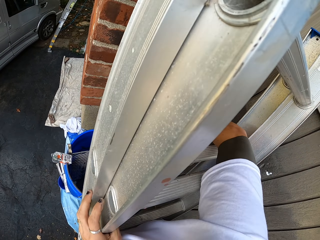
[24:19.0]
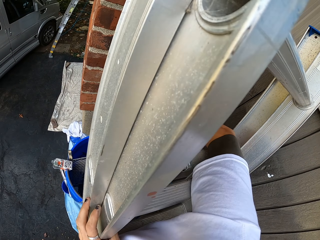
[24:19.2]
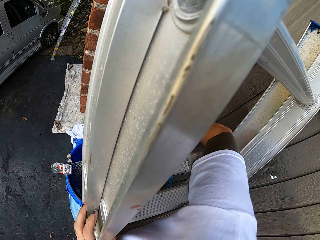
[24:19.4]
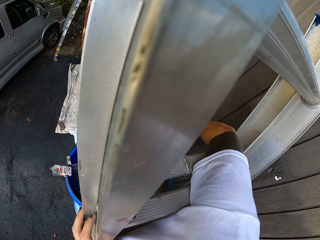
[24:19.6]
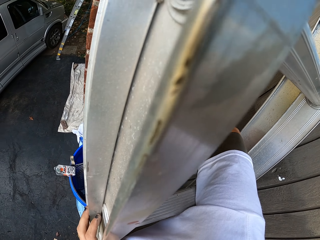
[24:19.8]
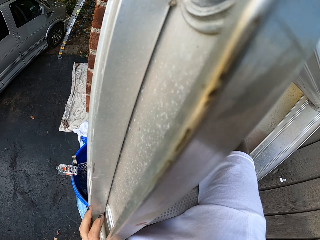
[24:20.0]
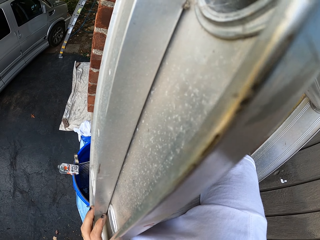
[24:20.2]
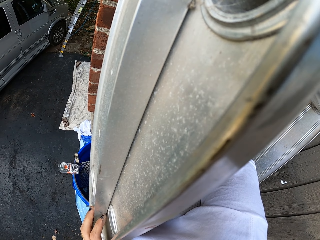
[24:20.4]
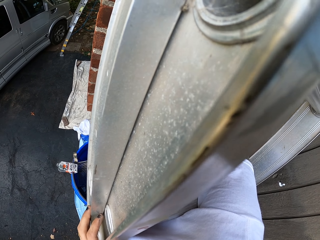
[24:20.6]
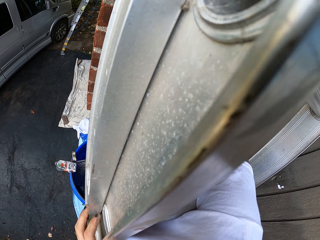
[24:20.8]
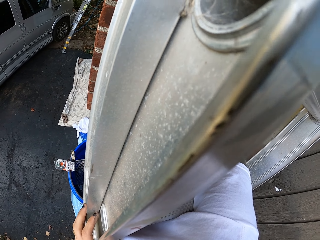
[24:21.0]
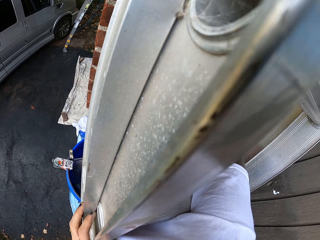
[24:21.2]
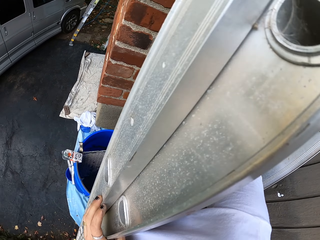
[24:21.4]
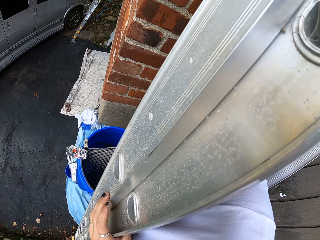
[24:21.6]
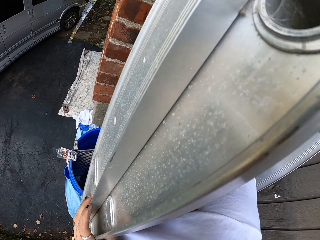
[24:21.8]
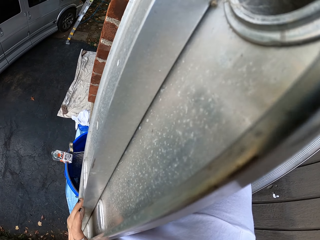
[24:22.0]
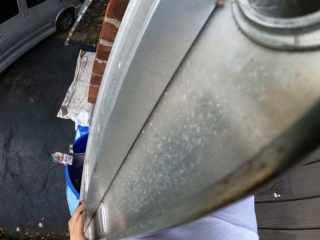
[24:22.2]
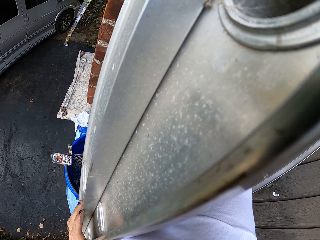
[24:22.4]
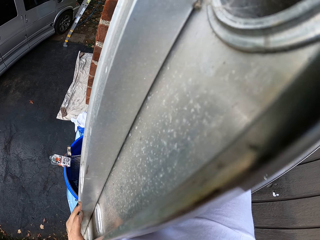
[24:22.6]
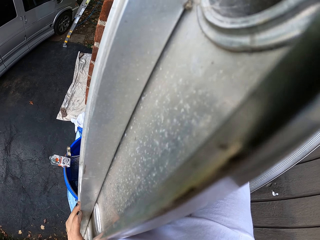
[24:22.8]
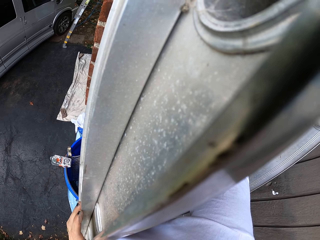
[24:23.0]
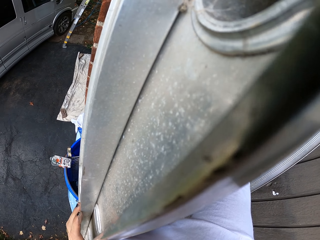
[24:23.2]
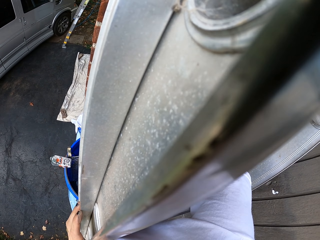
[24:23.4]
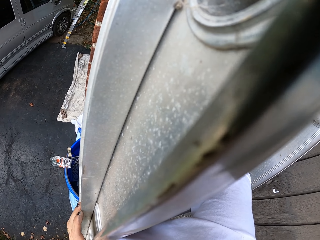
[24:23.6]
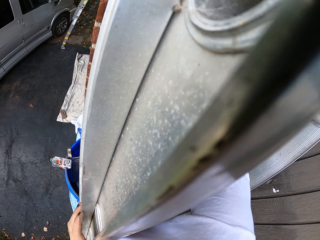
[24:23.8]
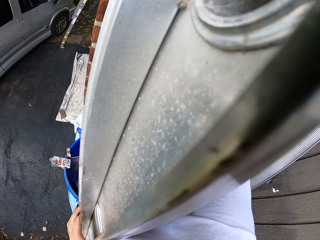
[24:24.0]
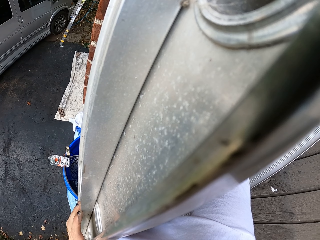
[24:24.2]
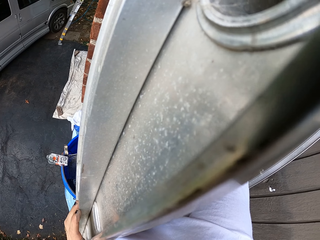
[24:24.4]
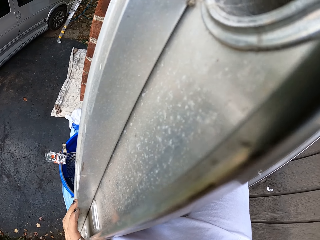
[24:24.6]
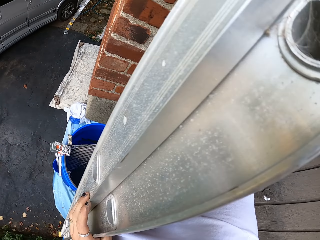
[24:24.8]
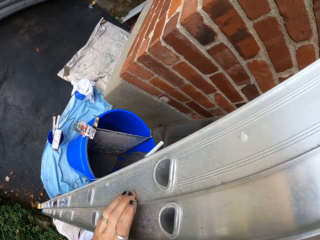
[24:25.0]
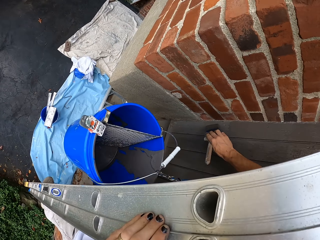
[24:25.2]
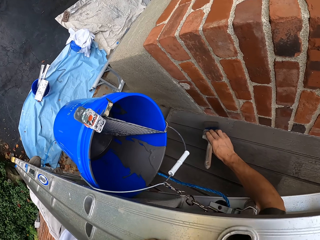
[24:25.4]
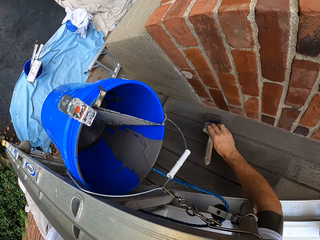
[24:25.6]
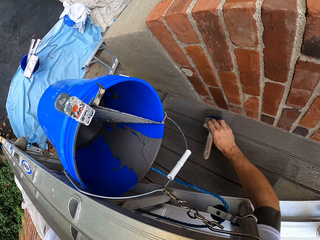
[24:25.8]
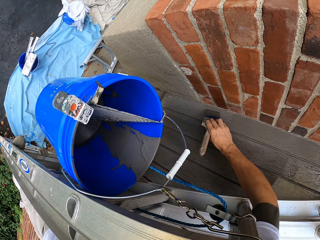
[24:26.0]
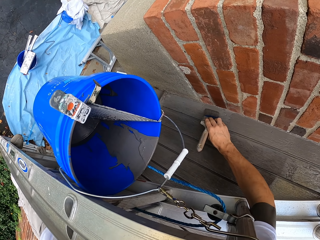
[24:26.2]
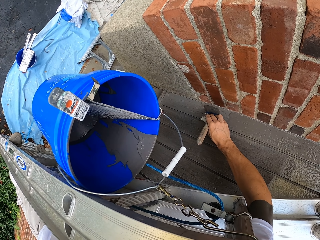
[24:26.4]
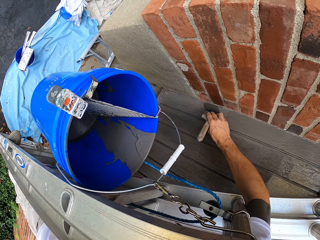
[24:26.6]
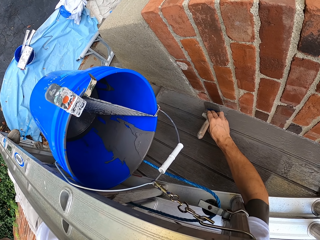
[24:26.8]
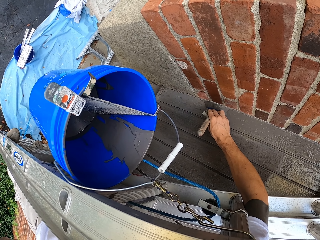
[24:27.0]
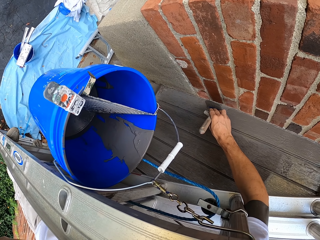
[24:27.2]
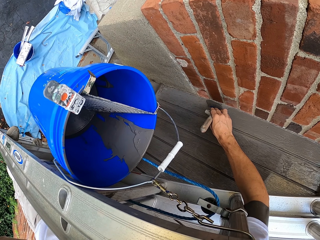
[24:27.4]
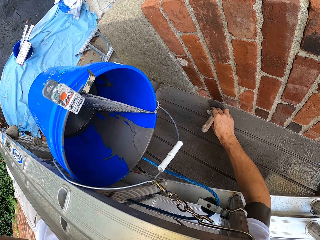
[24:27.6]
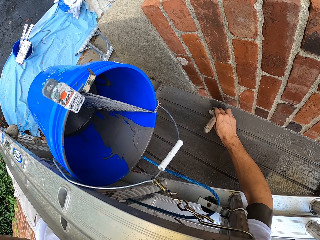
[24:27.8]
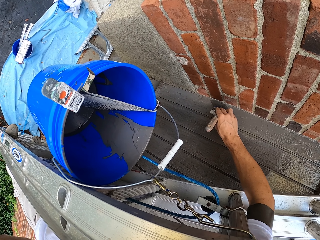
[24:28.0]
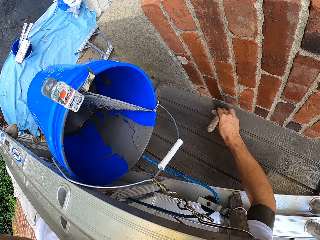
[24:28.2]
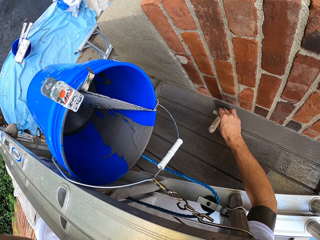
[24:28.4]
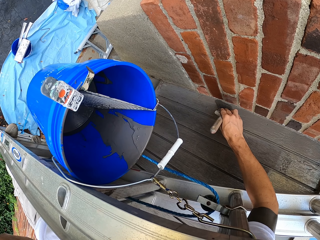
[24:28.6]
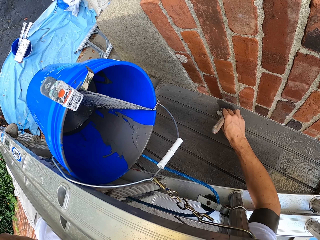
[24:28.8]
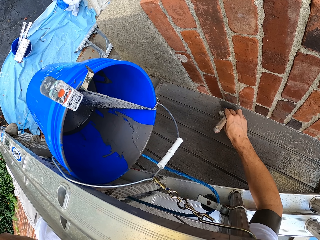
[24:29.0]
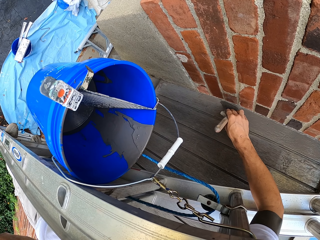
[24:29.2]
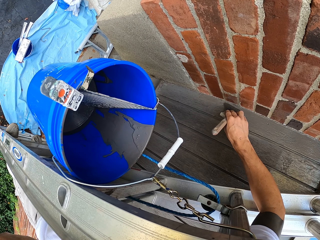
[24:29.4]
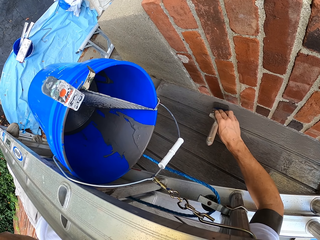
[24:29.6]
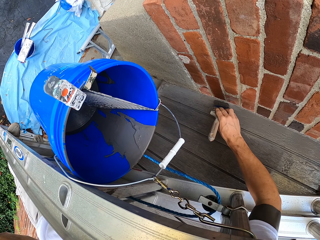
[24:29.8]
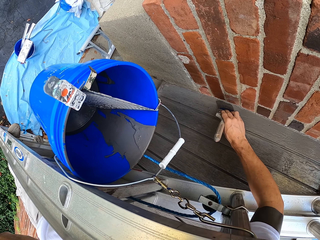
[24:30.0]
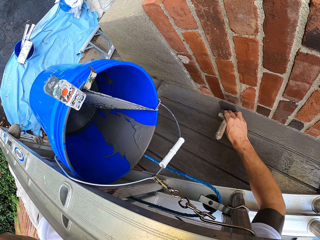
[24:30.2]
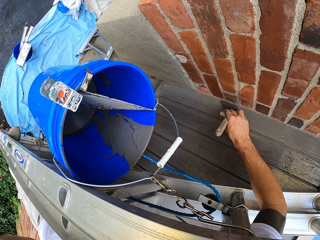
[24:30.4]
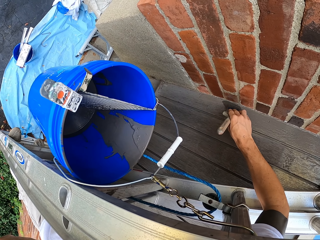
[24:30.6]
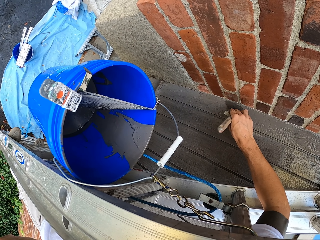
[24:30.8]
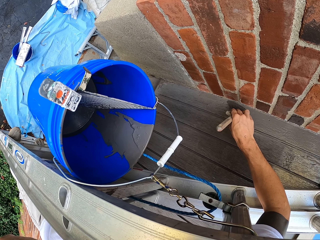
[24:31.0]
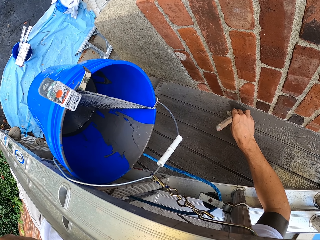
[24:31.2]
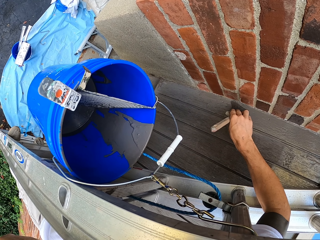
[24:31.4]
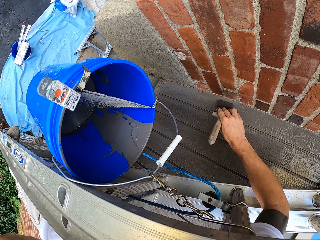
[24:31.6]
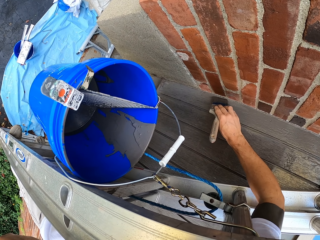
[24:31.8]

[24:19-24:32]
The camera wearer paints the wooden window with a paint brush. They hold a ladder stand. They paint a wall.

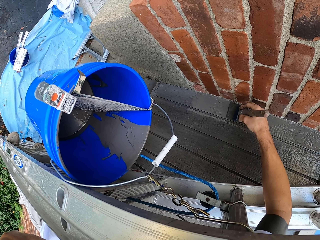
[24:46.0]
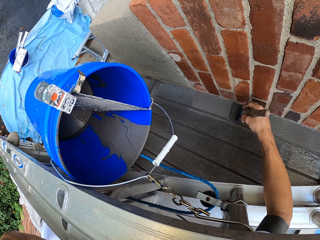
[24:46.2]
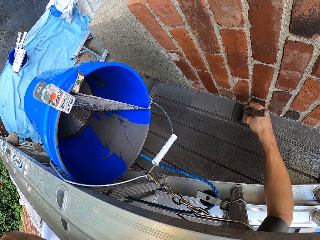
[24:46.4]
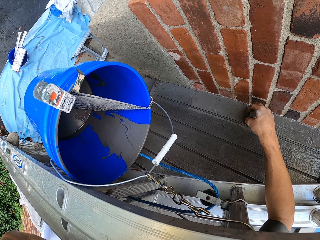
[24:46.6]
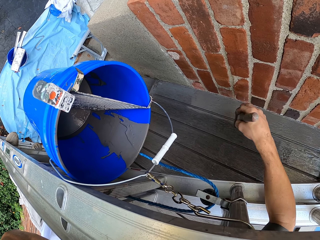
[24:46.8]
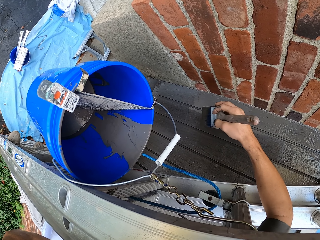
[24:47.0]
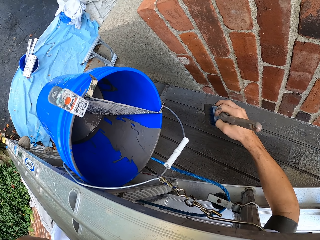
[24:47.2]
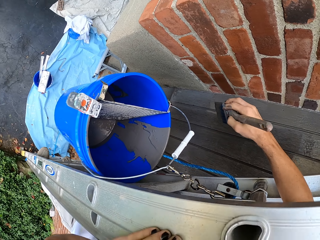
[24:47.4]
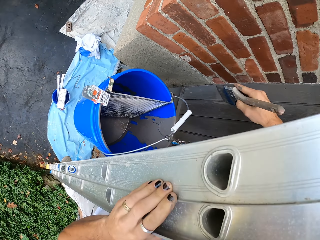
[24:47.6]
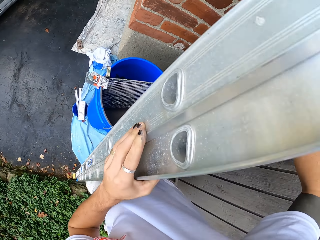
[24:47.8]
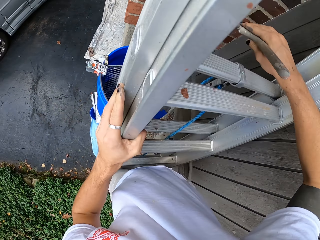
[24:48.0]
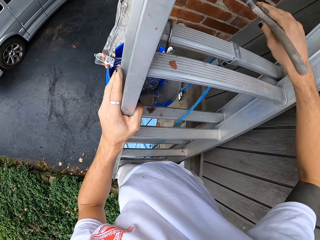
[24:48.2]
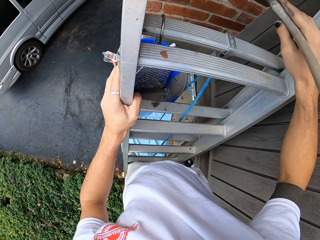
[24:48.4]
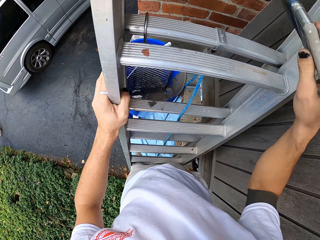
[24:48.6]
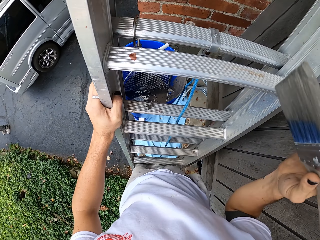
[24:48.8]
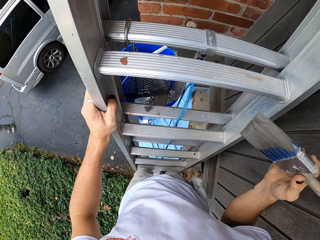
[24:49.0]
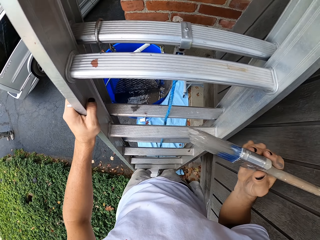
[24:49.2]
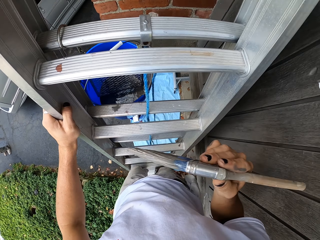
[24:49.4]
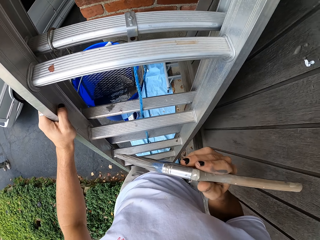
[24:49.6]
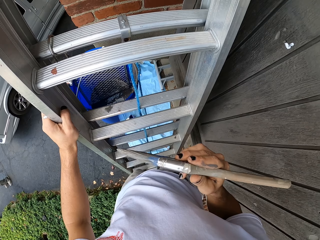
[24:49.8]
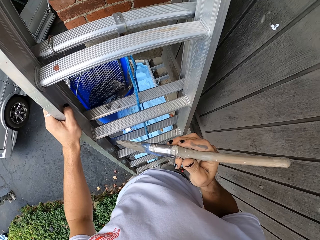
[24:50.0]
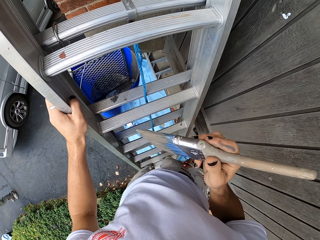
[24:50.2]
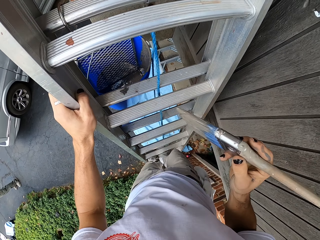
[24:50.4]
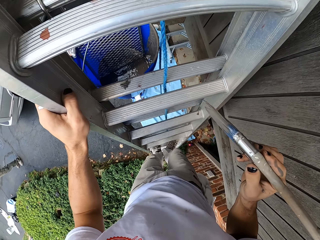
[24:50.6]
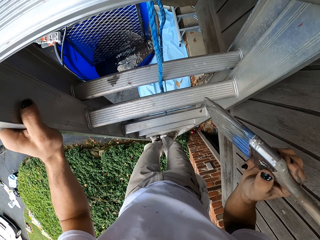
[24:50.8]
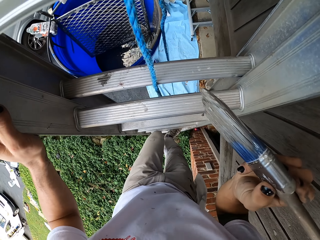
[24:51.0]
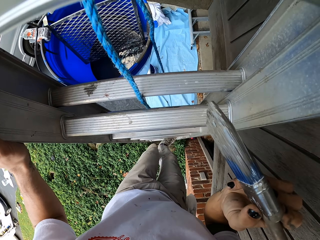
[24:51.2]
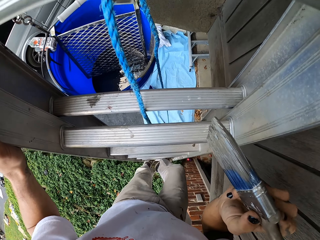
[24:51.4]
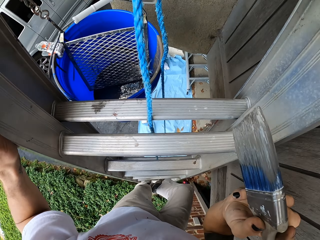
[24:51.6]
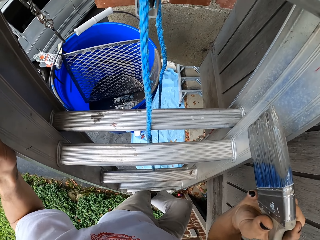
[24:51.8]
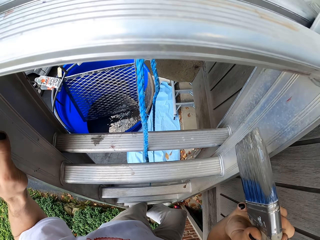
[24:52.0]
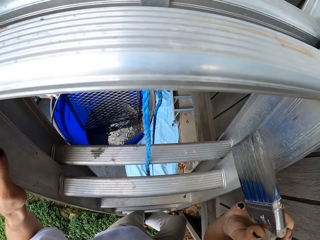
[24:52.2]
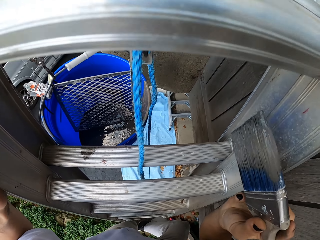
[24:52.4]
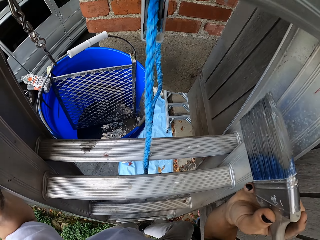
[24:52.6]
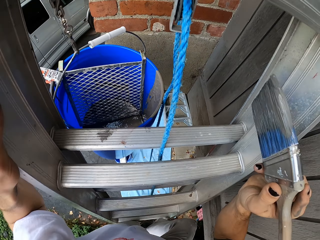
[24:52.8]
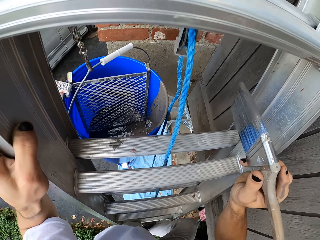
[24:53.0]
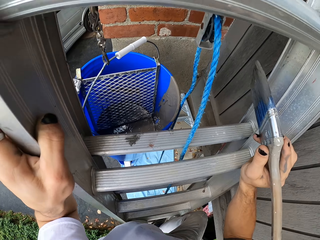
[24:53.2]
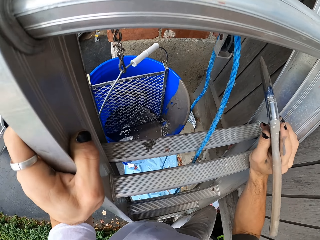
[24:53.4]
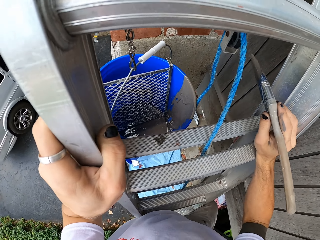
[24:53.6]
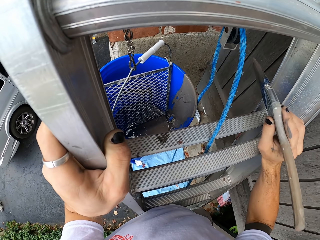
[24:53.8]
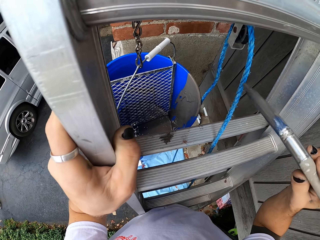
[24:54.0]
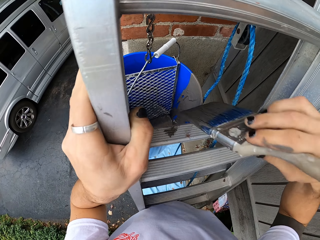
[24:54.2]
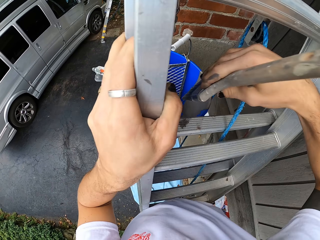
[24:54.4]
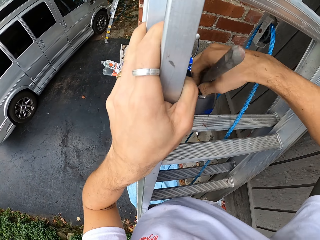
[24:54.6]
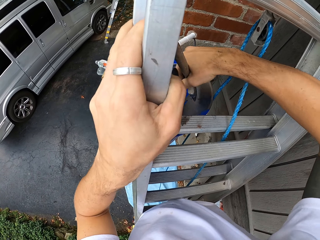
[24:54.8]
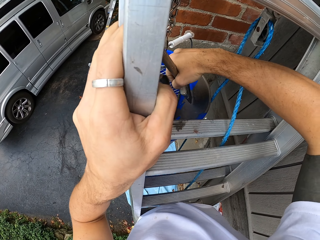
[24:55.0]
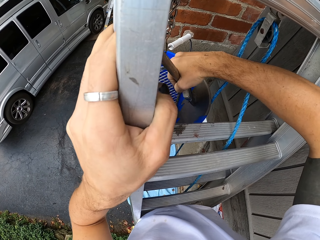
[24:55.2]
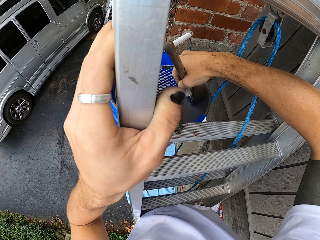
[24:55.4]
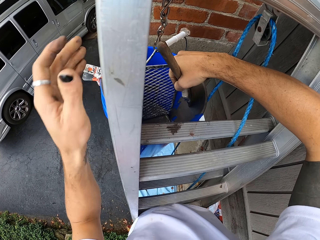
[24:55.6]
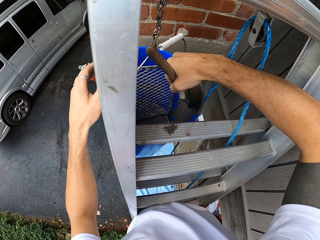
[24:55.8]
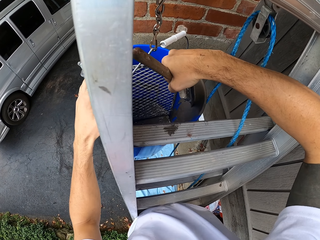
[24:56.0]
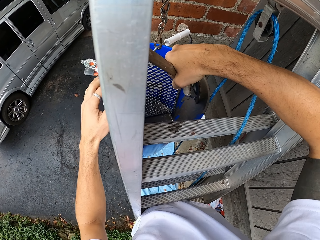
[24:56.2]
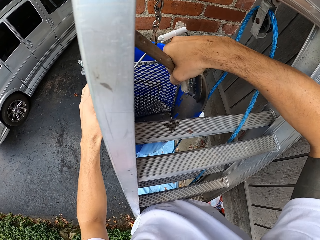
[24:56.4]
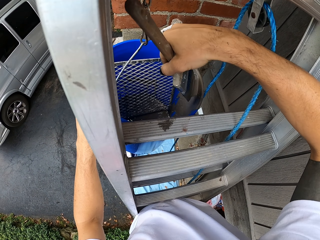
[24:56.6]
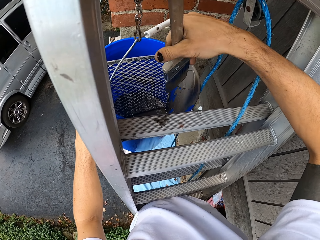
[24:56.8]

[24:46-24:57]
The camera wearer stands on the ladder. They turn around. They hold a ladder stand. They turn around. They dip the paint in the paint bucket with a paint brush.
